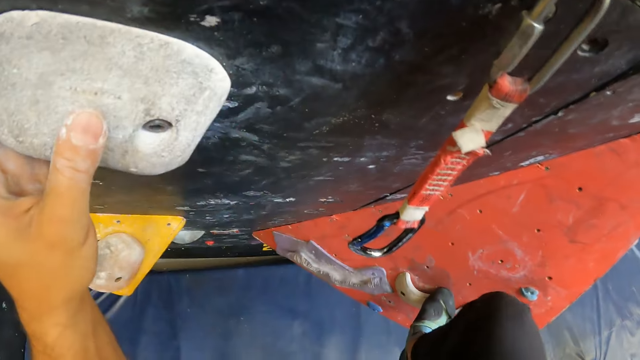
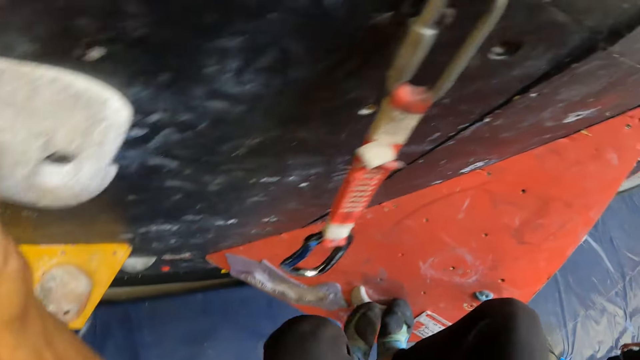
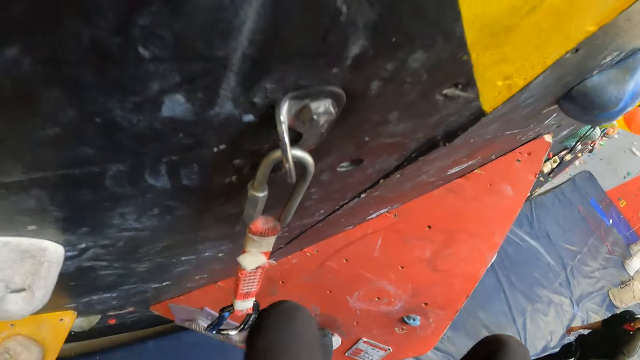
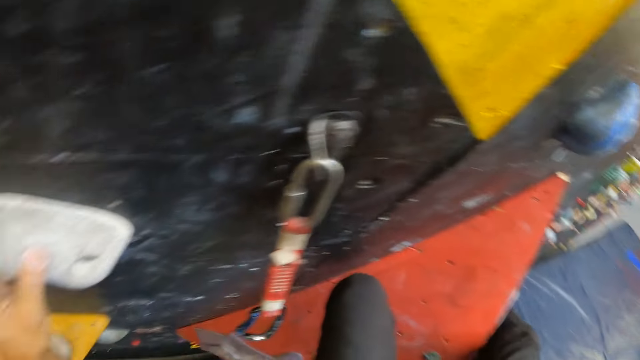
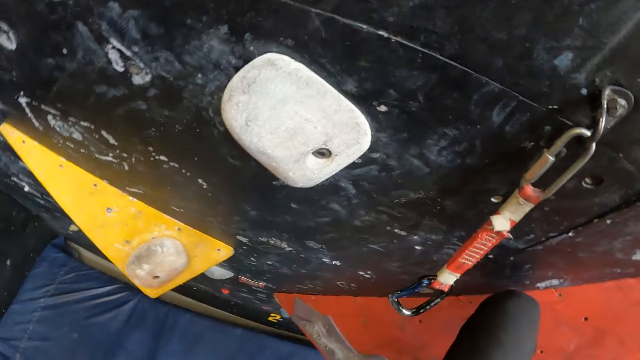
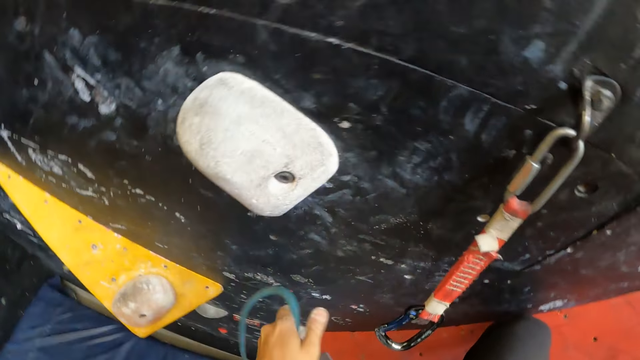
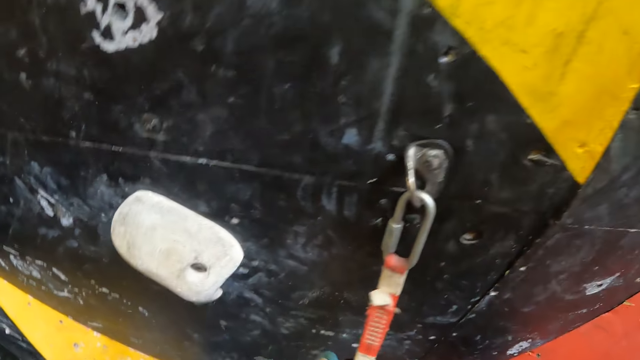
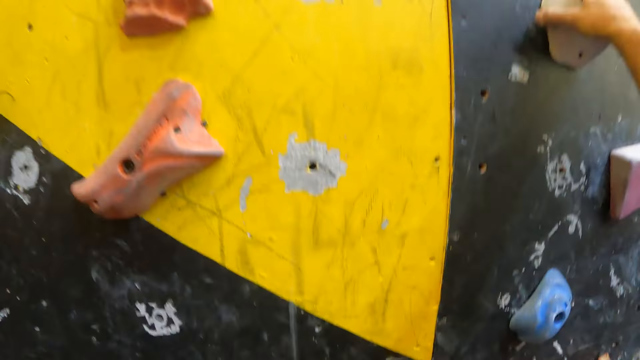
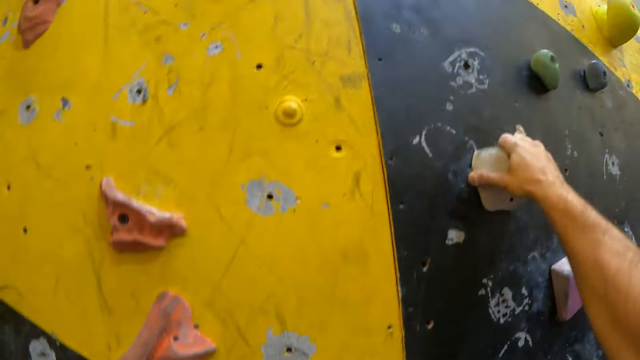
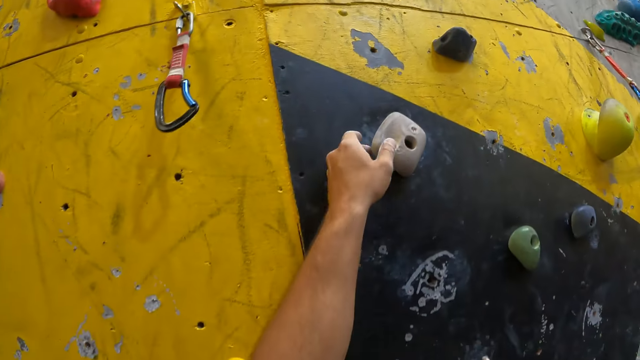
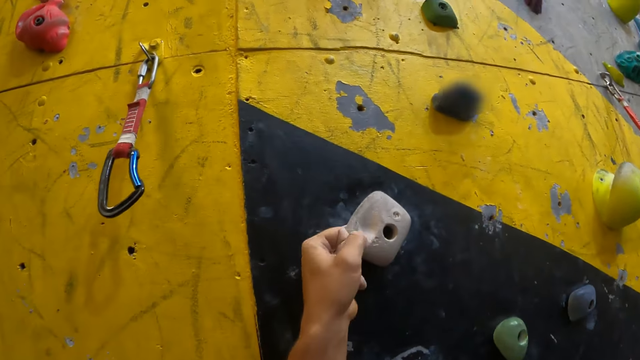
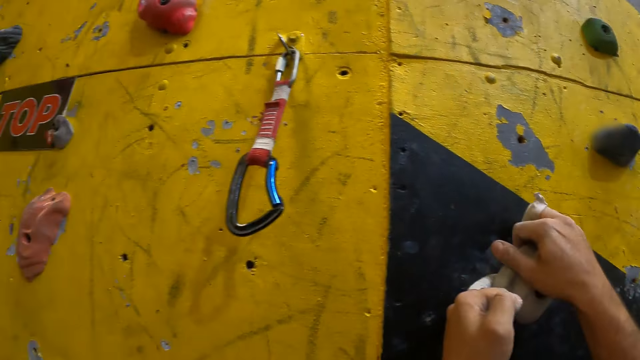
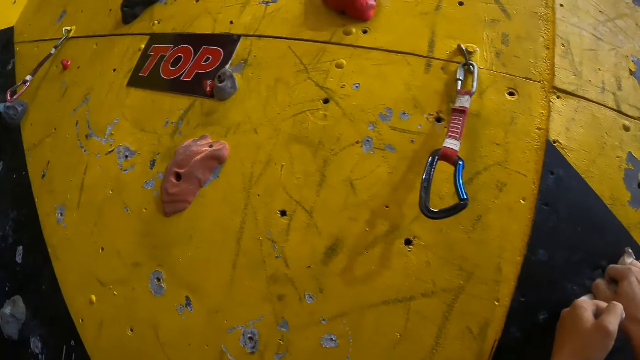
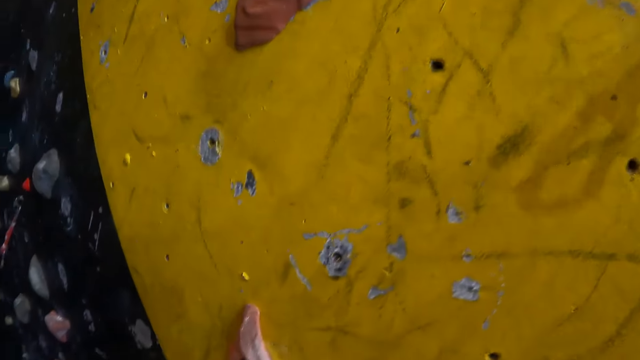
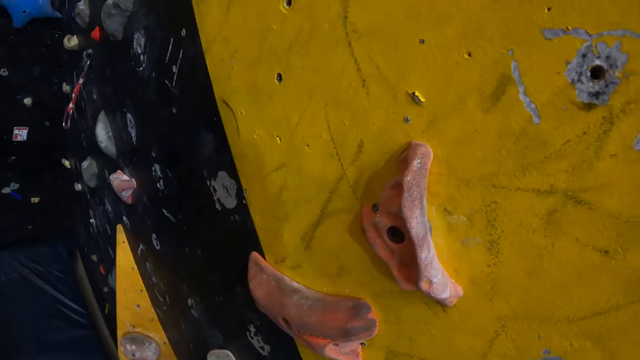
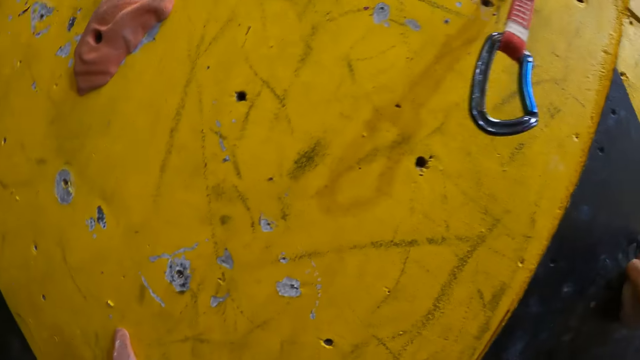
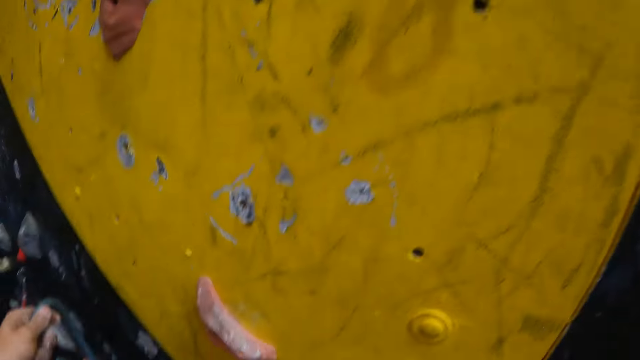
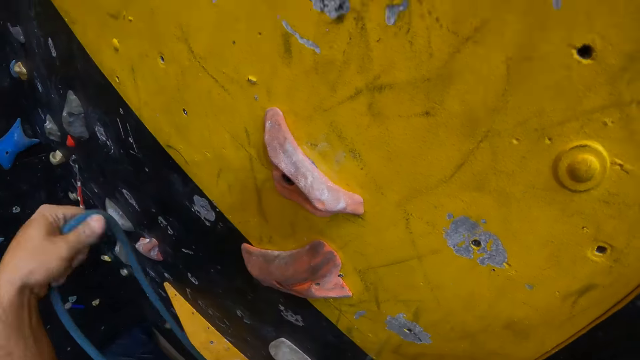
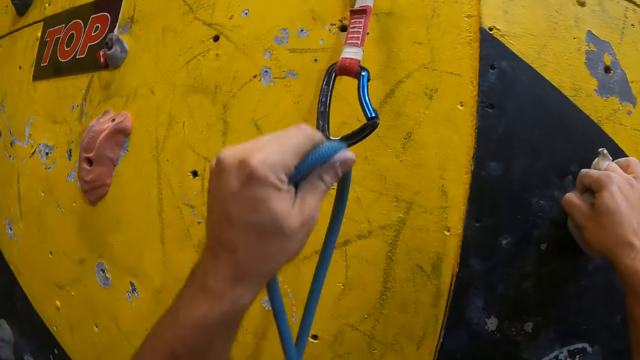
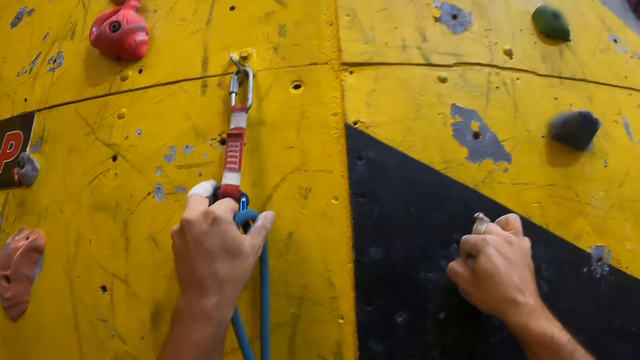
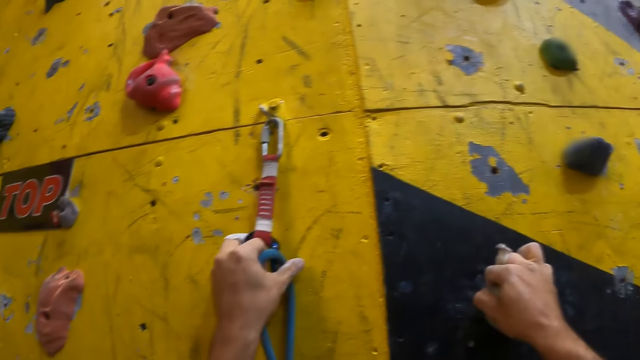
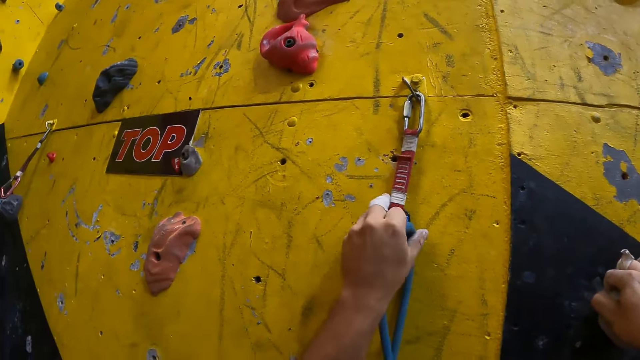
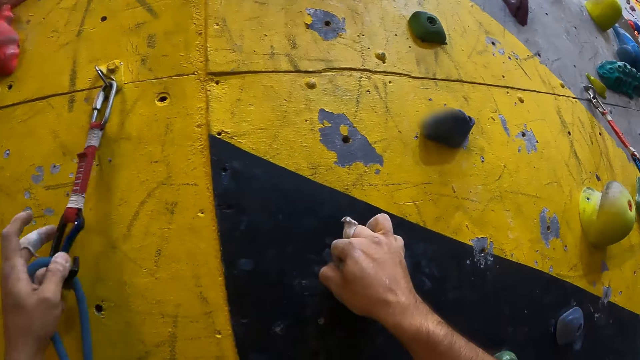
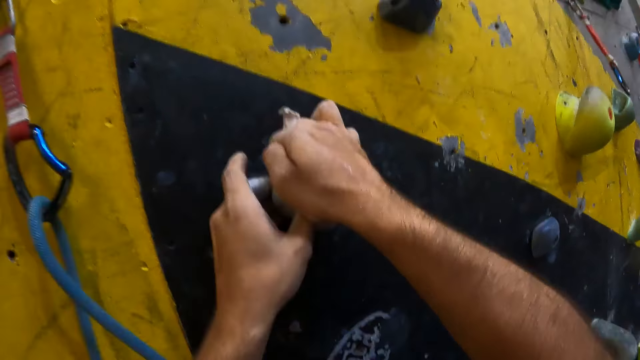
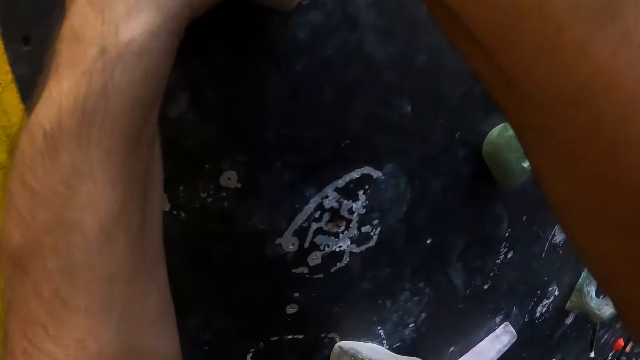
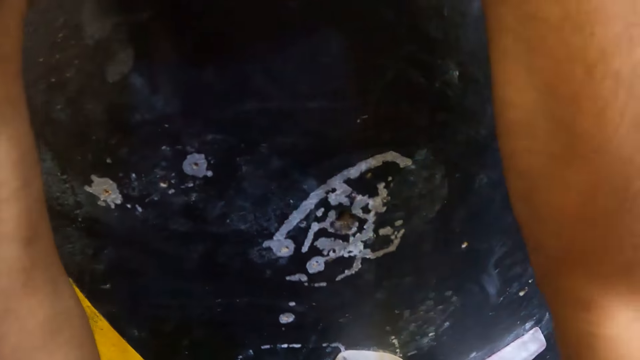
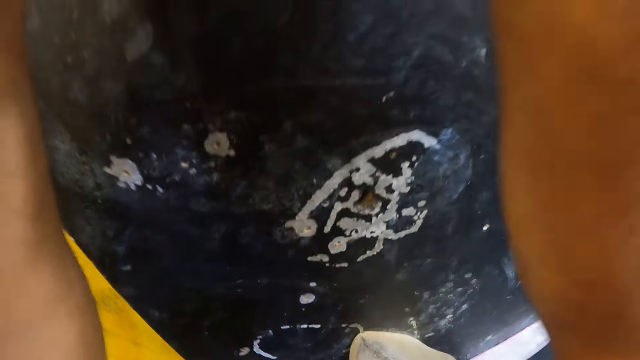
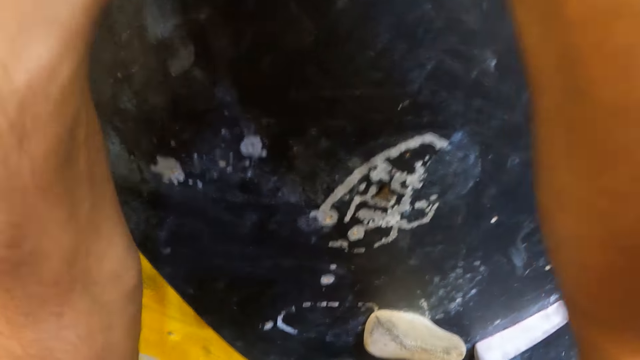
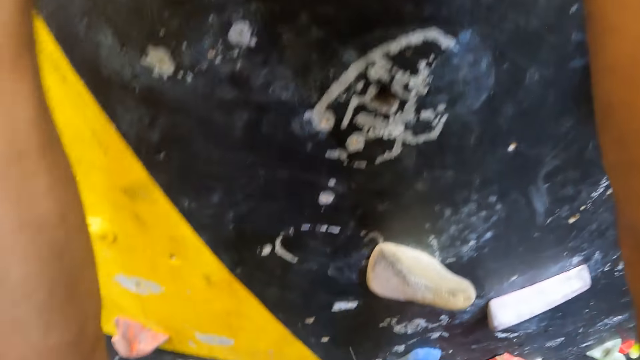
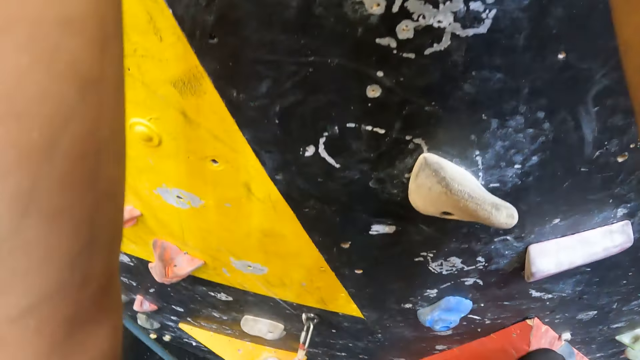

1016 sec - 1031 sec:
The camera wearer holds the climbing rope. They climb the wall. They hold the climbing rope. They attach the climbing rope to the quickdraw. They climb the wall.

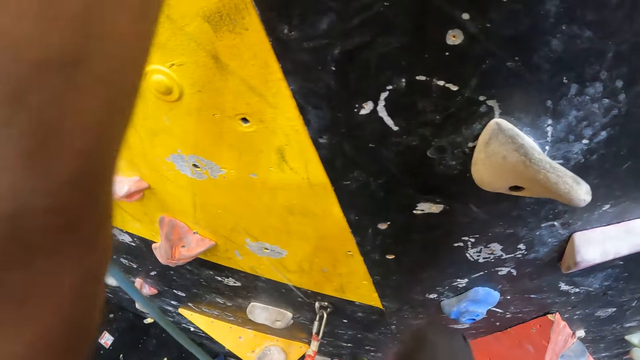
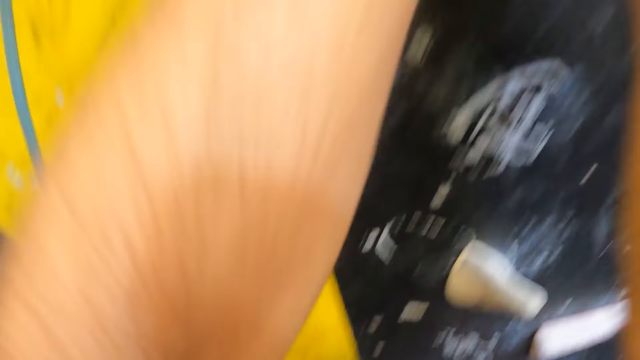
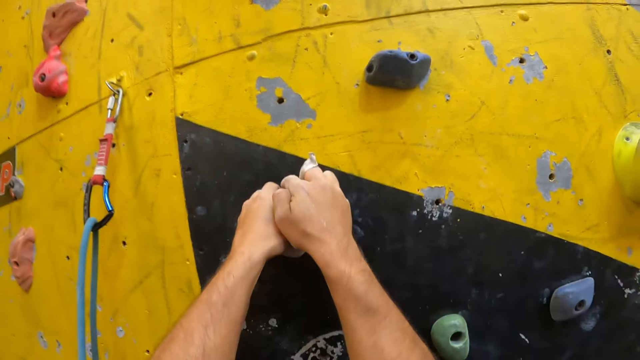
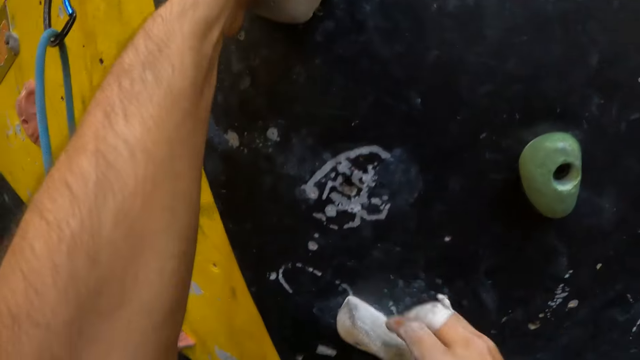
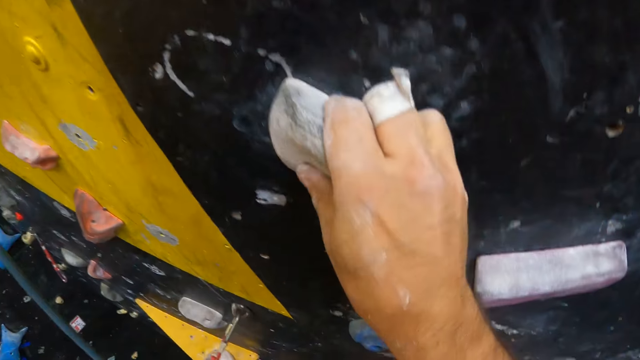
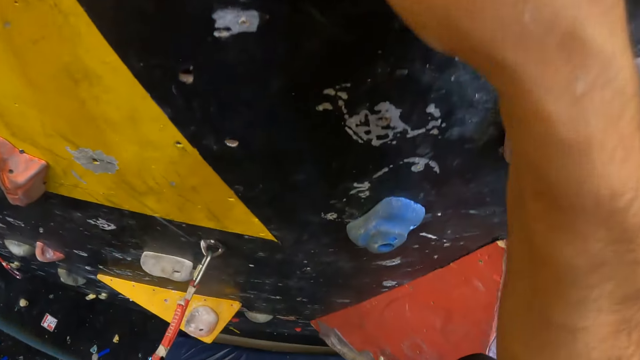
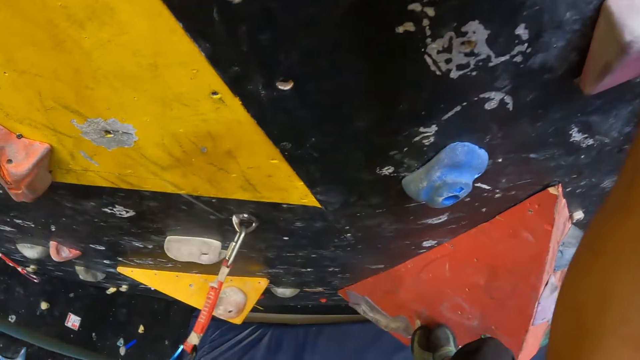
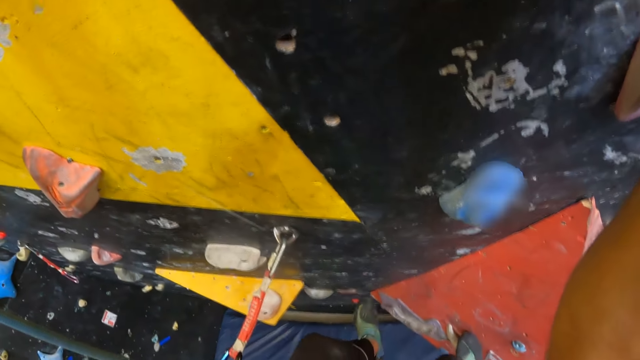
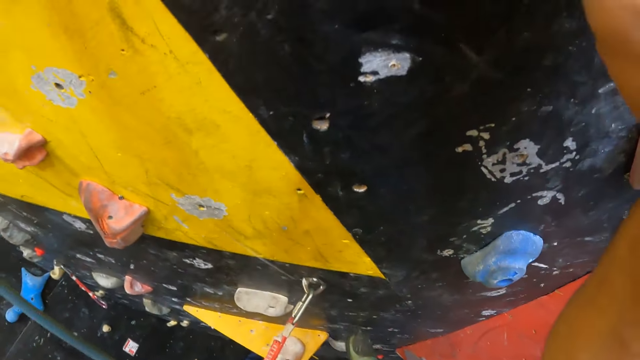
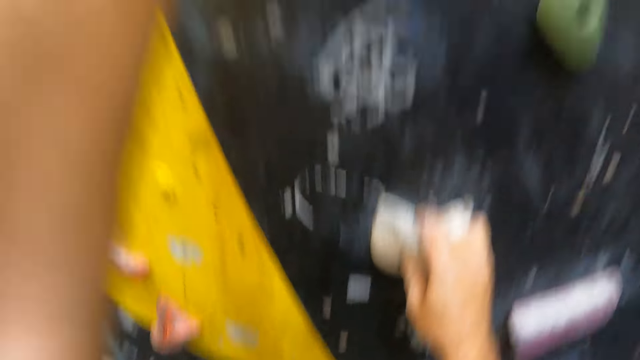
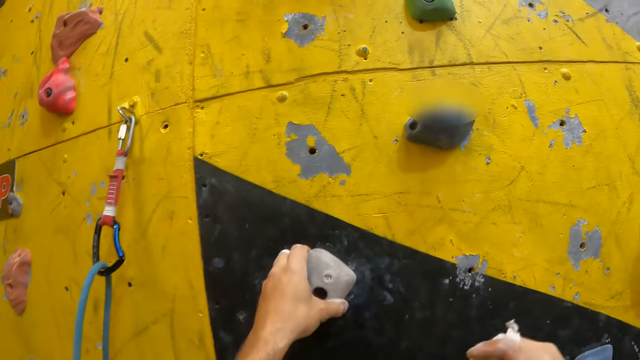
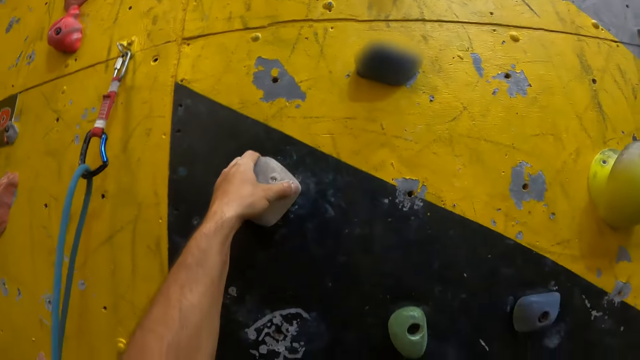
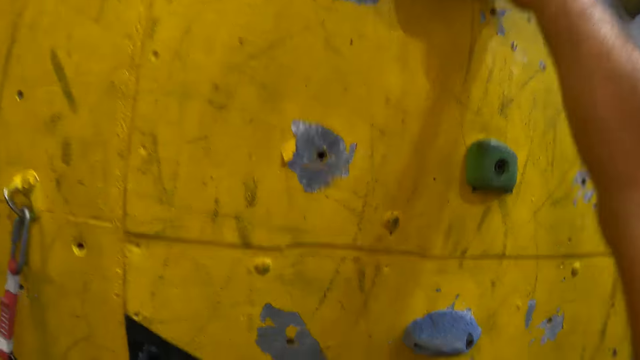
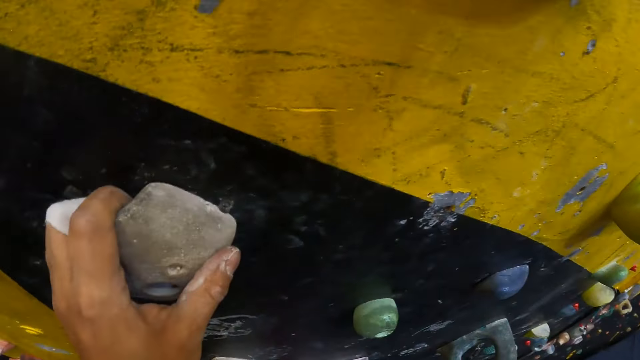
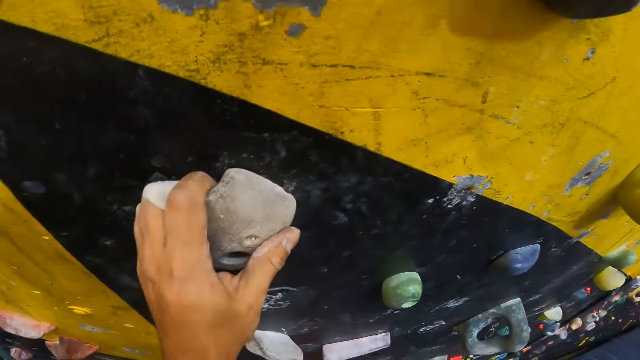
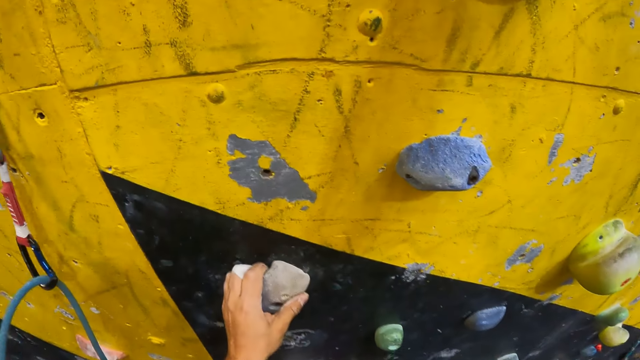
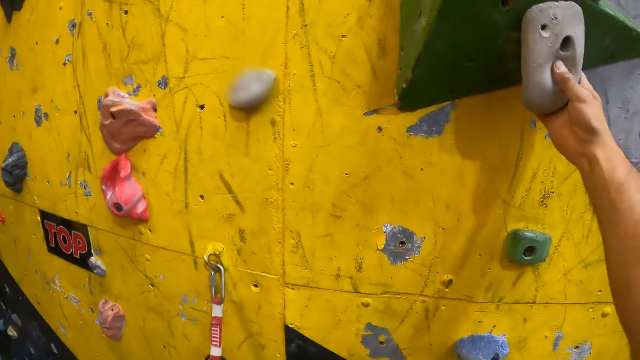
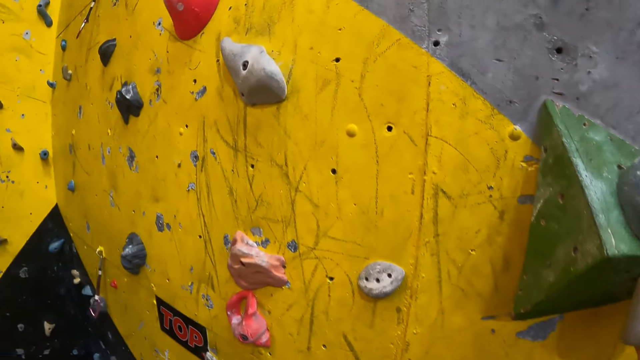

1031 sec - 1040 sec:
The camera wearer climbs the wall. They look down. They climb the wall.
